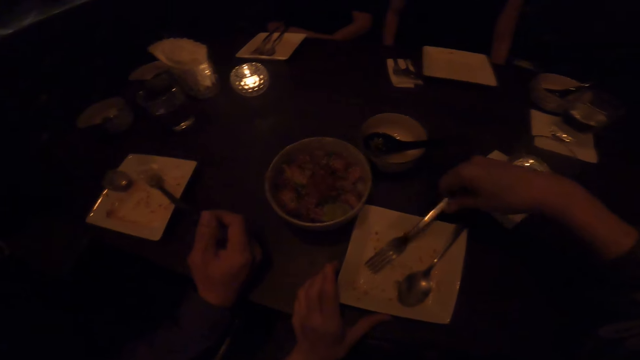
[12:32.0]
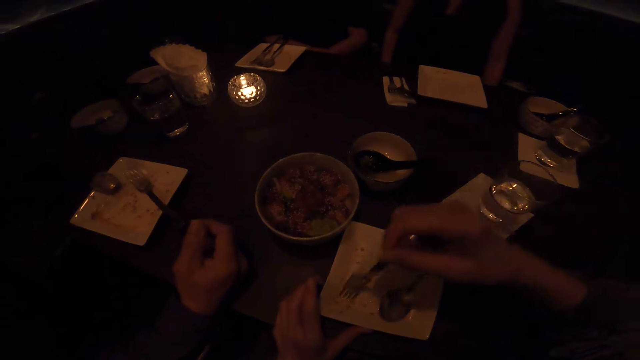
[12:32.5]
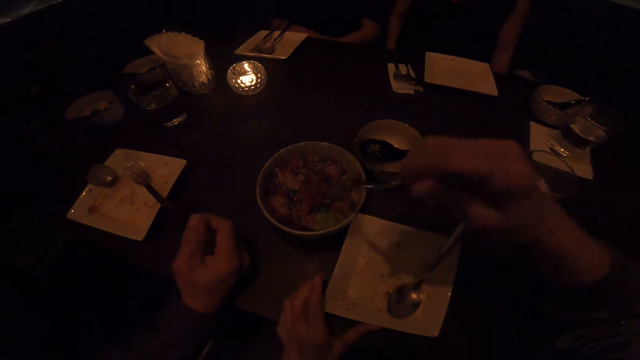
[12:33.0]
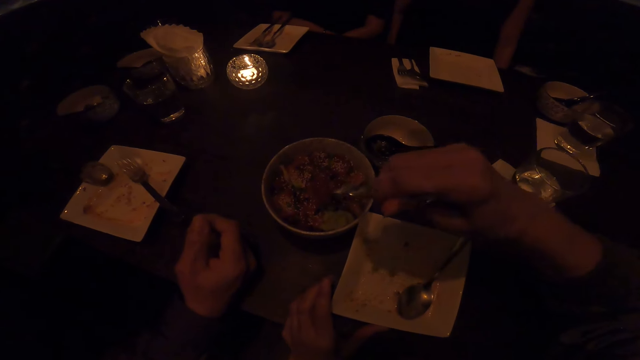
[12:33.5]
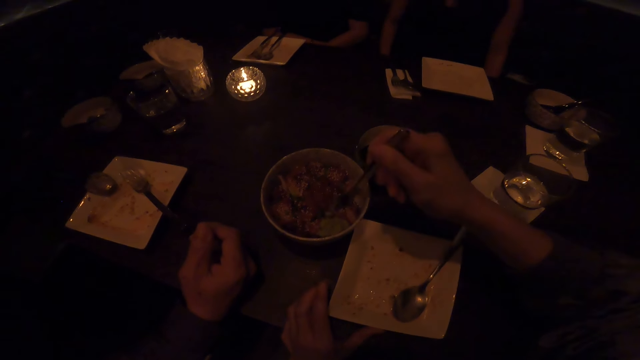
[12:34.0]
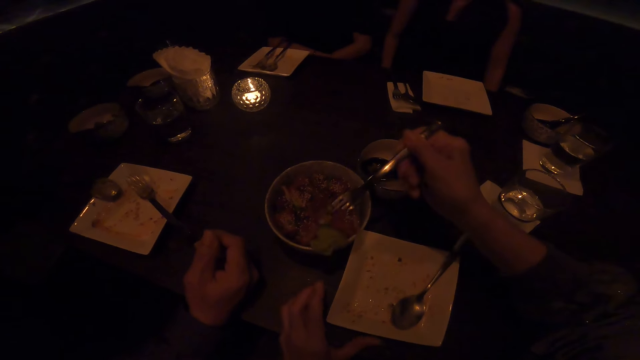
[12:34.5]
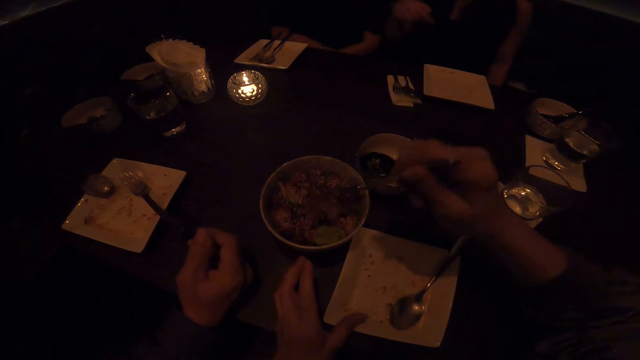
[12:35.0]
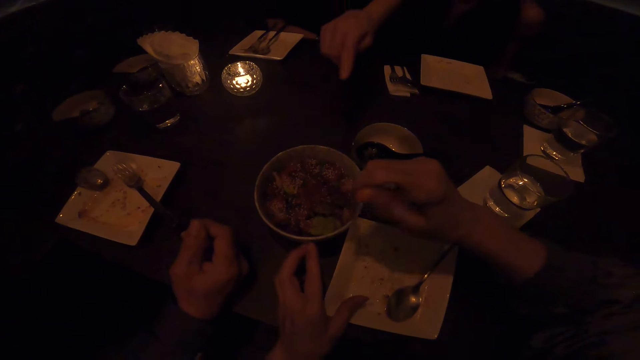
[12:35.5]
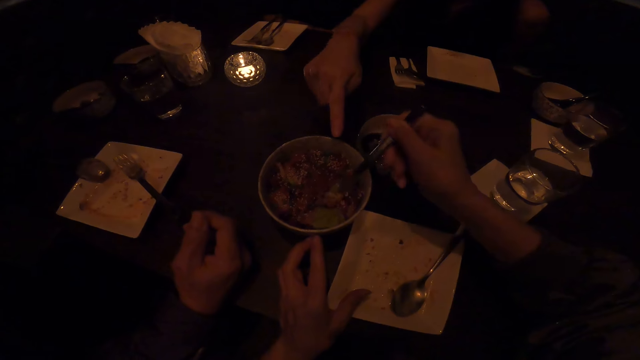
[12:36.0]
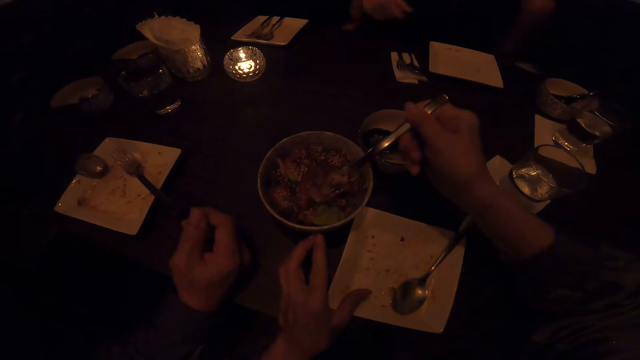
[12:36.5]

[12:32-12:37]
The camera wearer picks up a fork. They scoop the food in the bowl on the table with the fork.

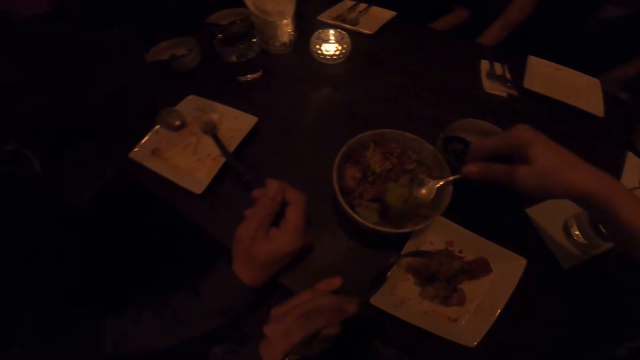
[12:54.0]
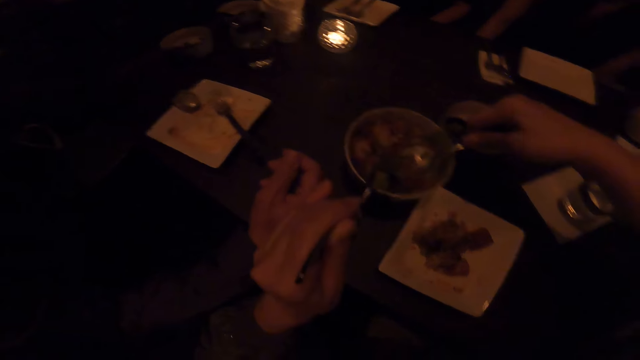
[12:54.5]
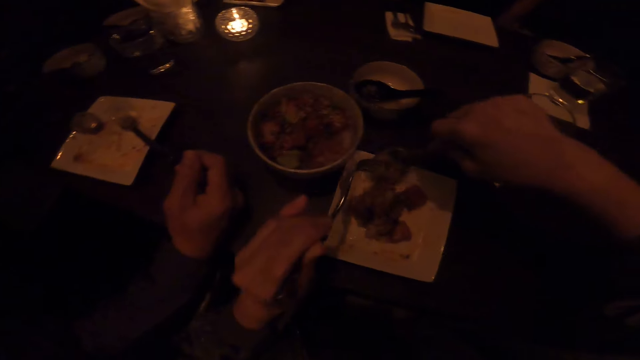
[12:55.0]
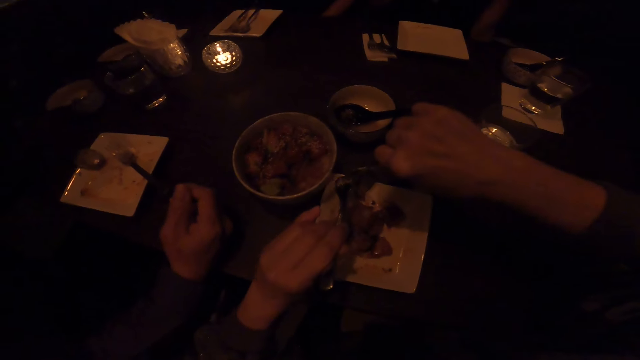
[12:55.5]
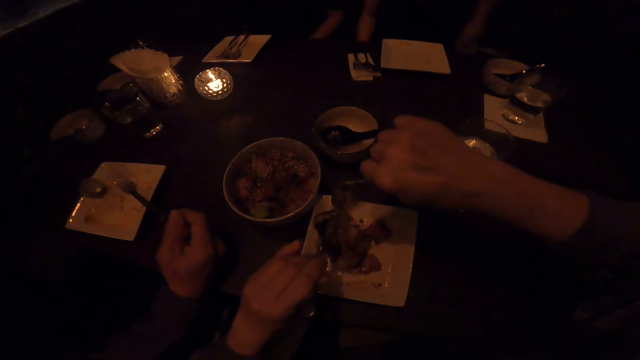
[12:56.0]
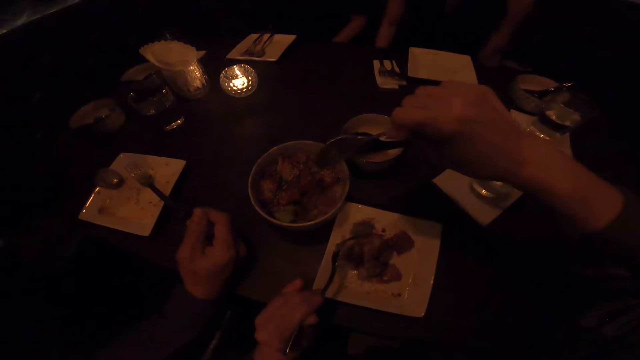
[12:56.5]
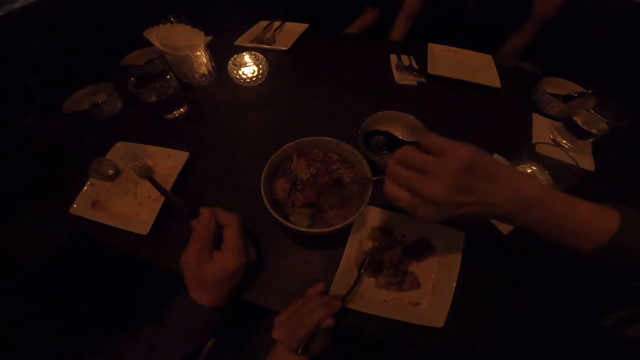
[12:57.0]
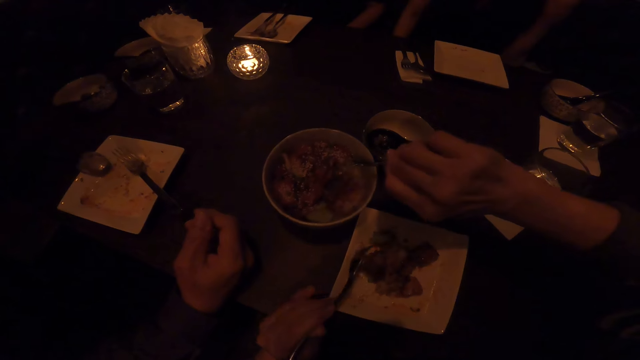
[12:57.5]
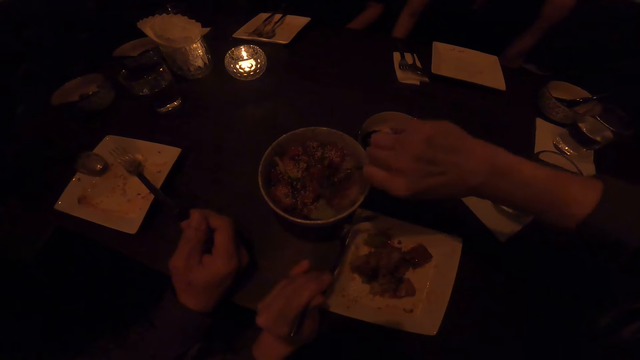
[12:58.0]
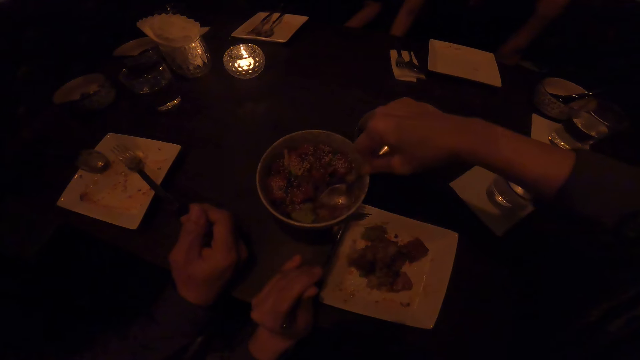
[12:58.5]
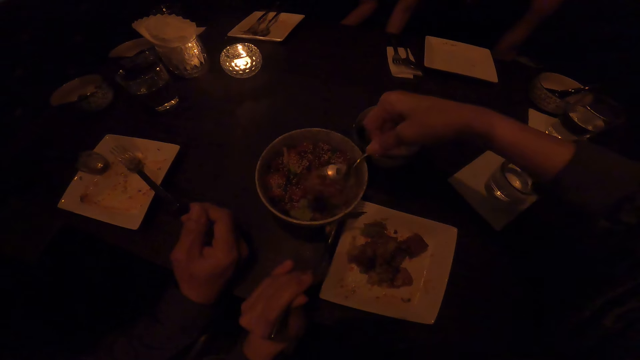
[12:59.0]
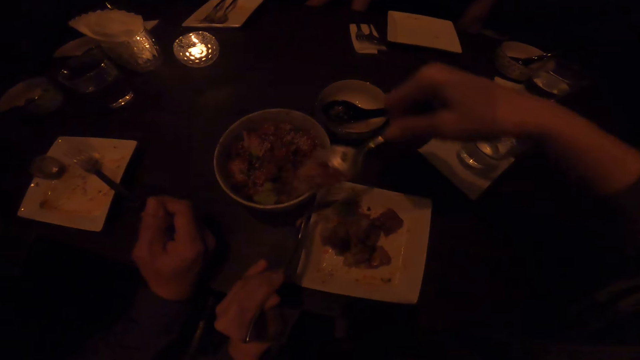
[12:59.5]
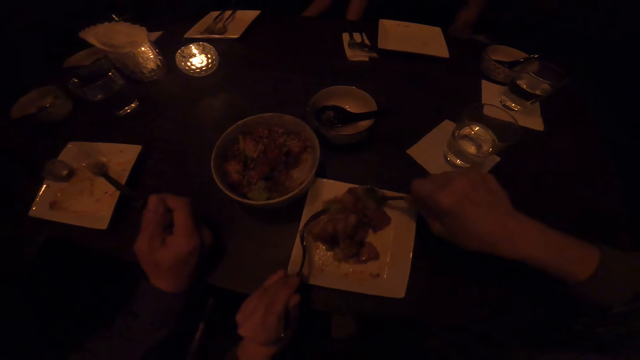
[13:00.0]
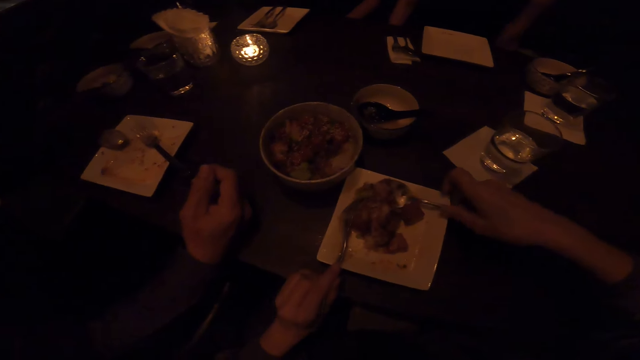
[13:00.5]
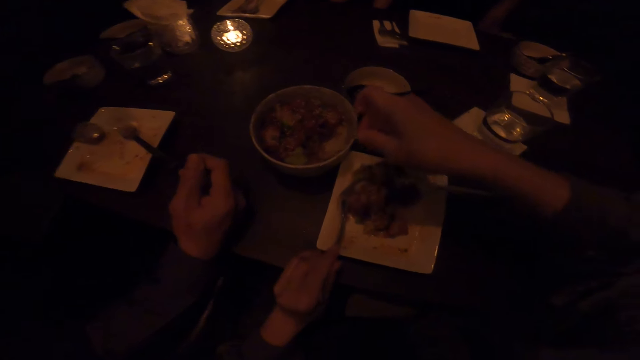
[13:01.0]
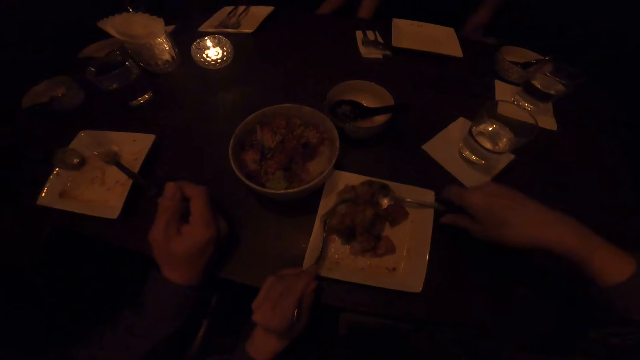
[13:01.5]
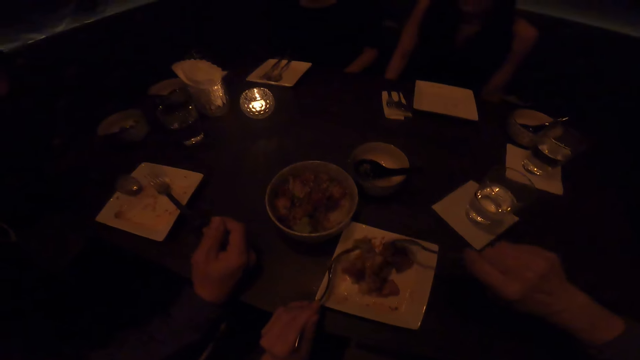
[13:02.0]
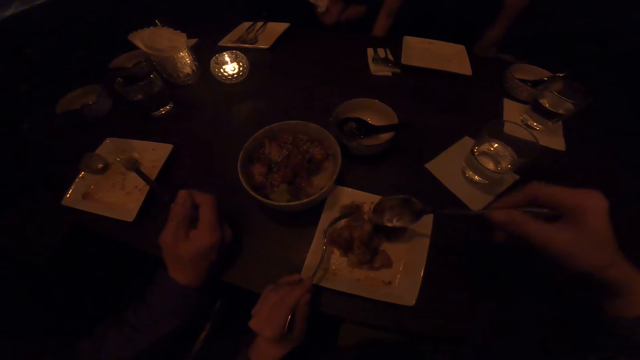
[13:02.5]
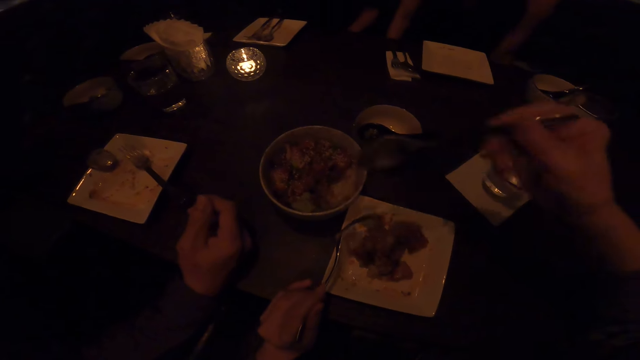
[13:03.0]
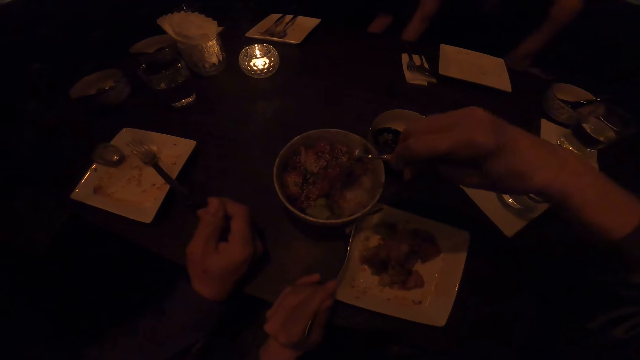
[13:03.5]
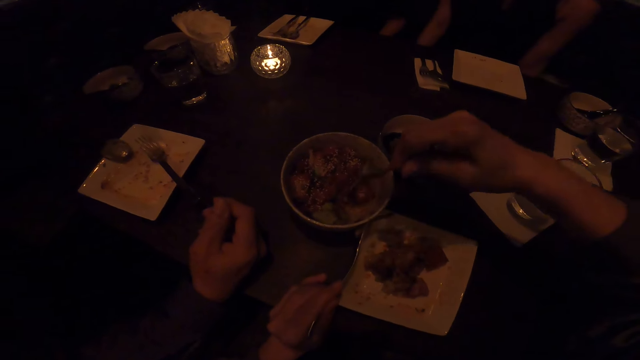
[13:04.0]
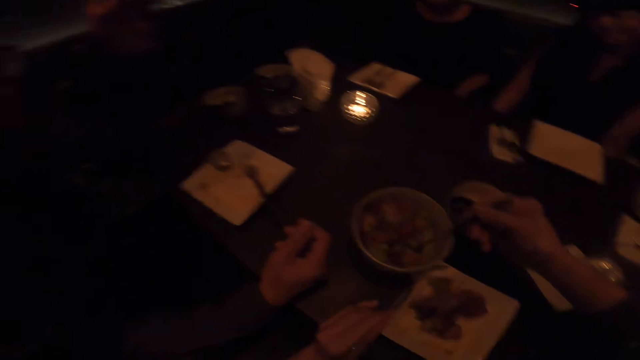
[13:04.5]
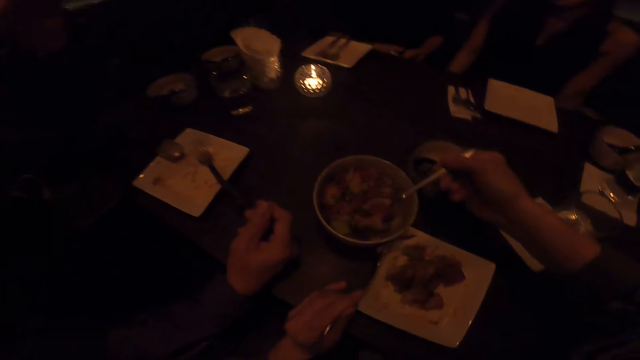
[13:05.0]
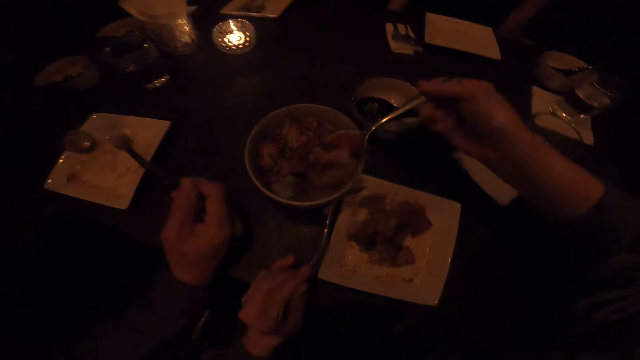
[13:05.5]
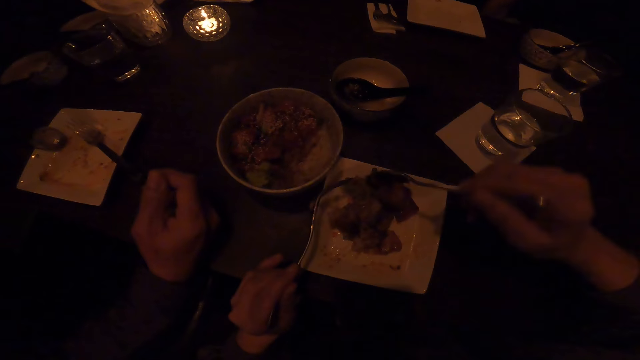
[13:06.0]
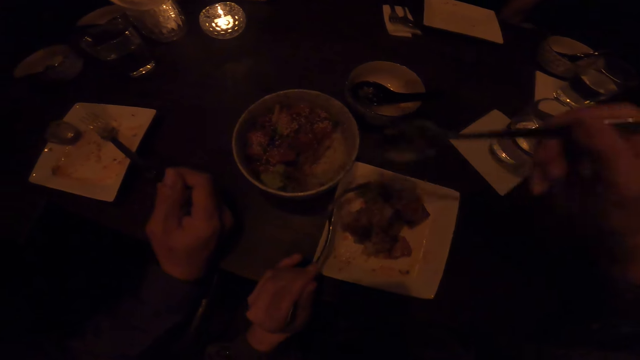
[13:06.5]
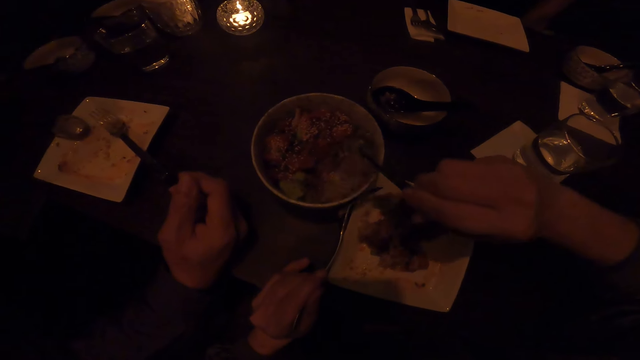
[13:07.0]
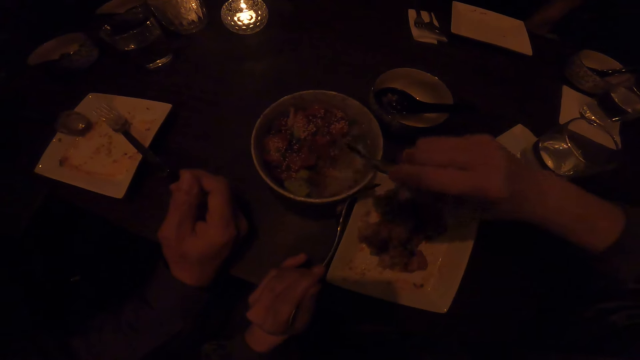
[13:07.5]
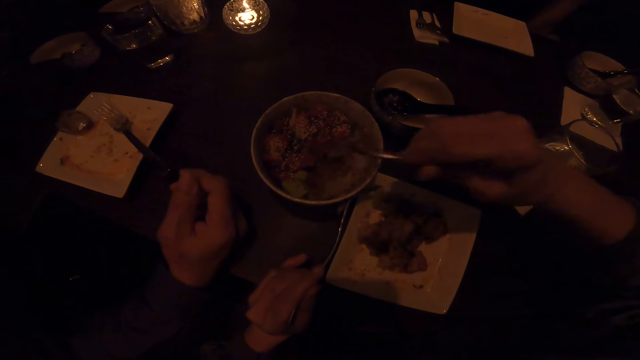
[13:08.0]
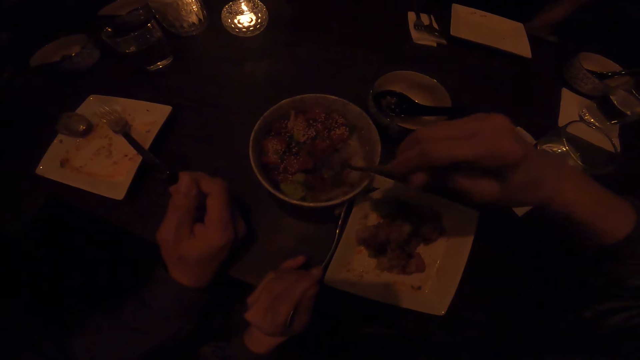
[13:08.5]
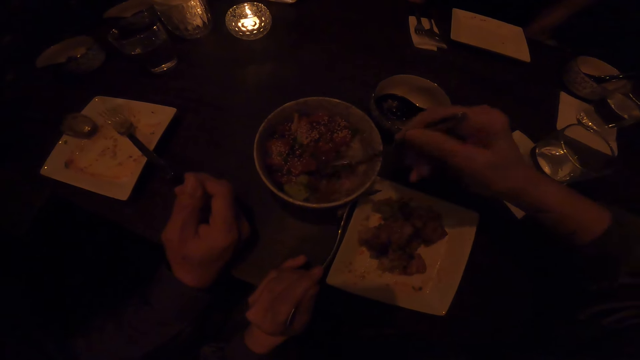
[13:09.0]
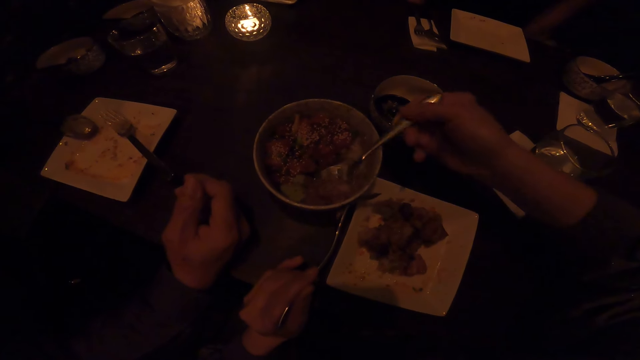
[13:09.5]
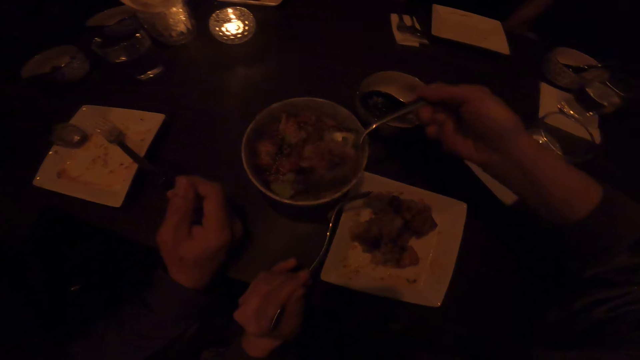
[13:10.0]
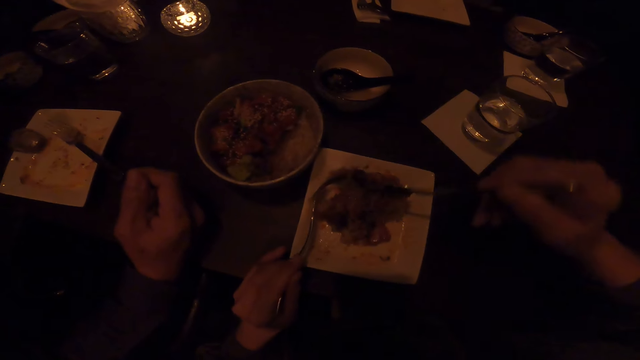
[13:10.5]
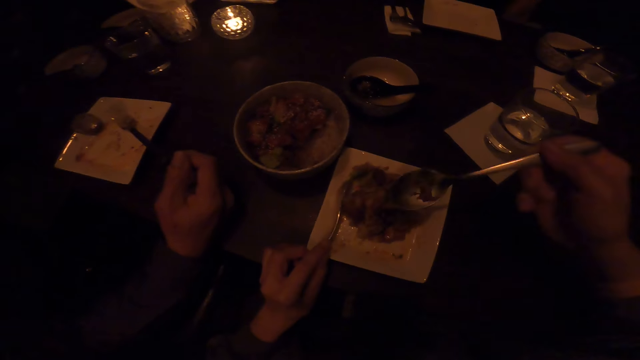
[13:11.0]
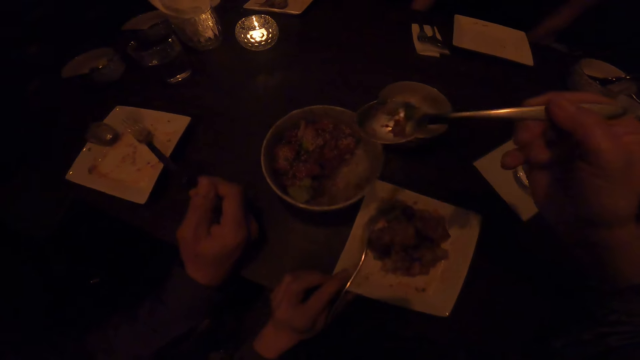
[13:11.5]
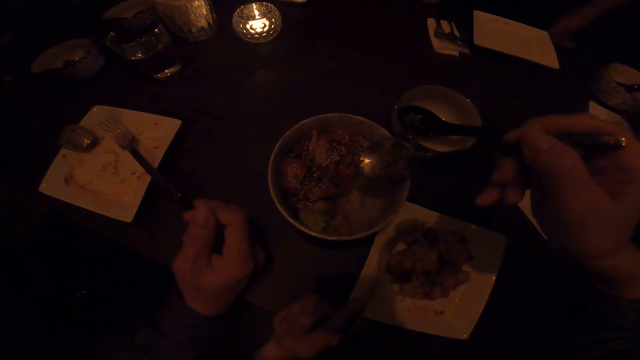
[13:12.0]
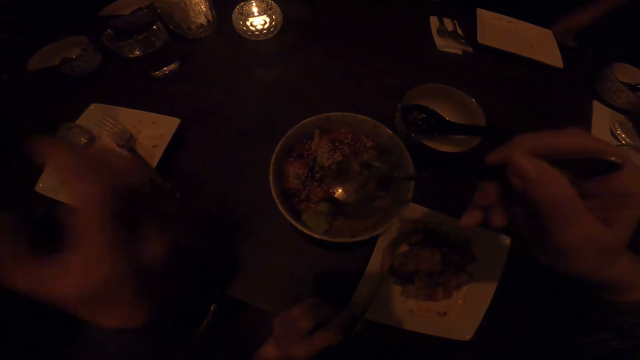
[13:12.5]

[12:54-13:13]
The camera wearer puts the food in the plate on the table. They scoop the food in the bowl on the table. They put the food in the plate on the table. They scoop the food in the bowl on the table. They put the food in the plate on the table. They scoop the food in the bowl on the table. They put the food in the plate on the table.
